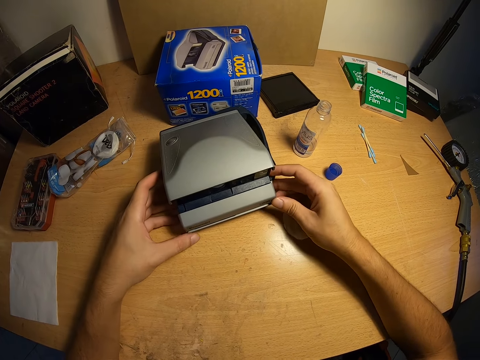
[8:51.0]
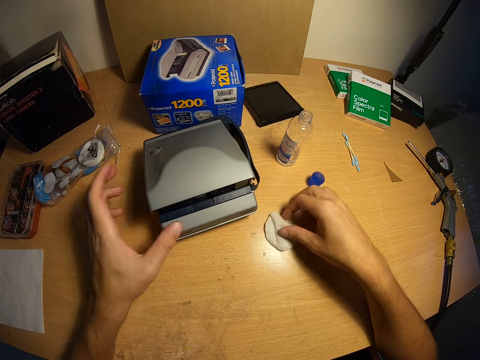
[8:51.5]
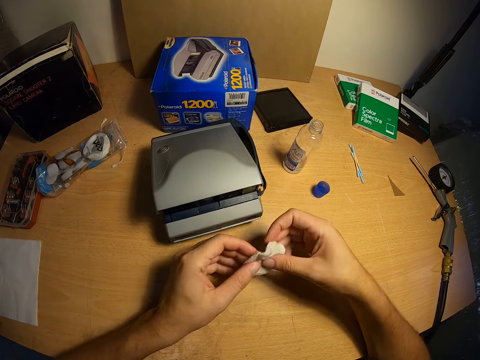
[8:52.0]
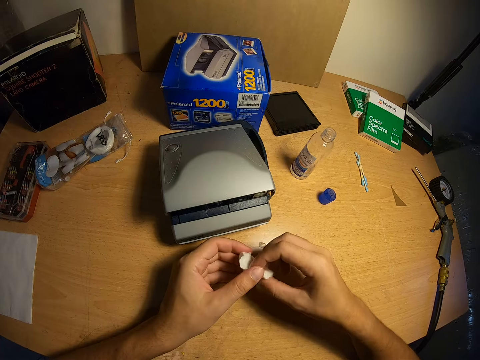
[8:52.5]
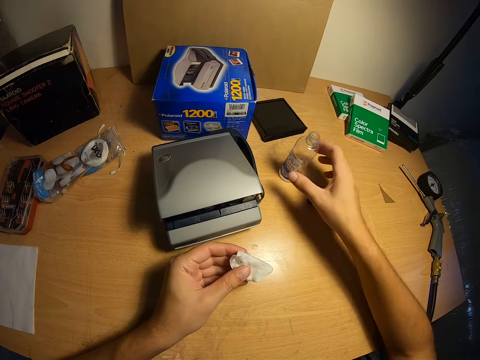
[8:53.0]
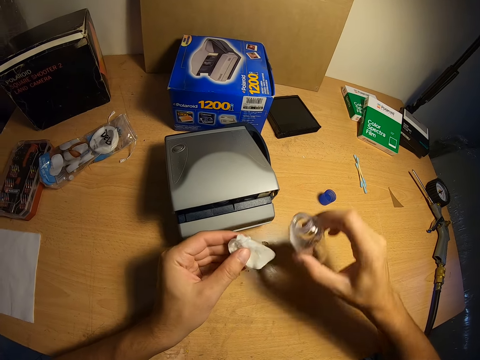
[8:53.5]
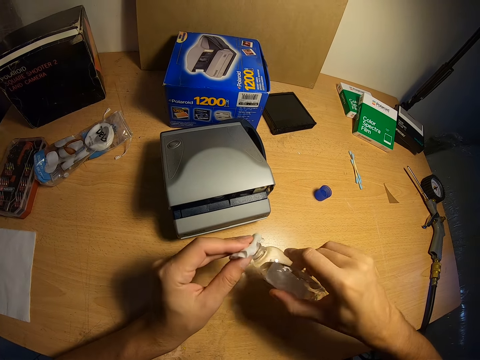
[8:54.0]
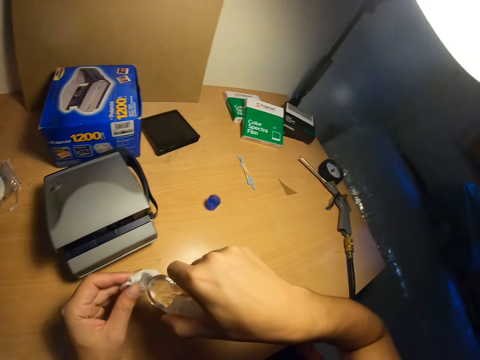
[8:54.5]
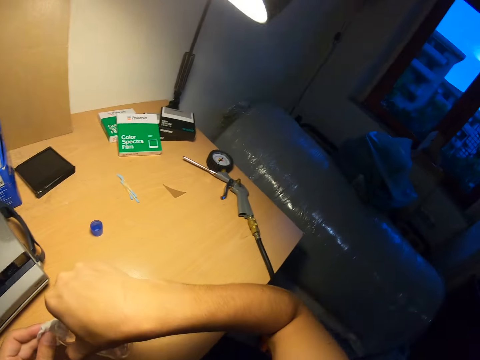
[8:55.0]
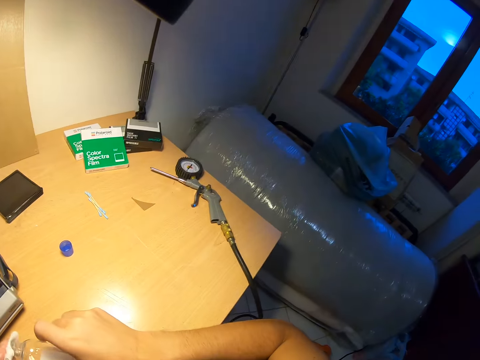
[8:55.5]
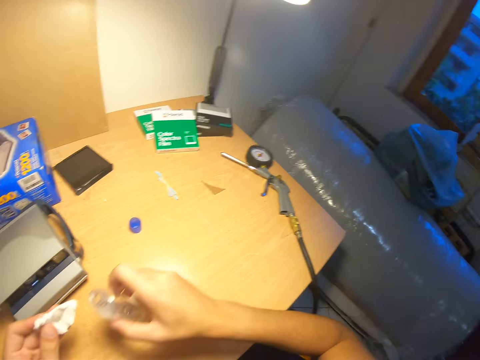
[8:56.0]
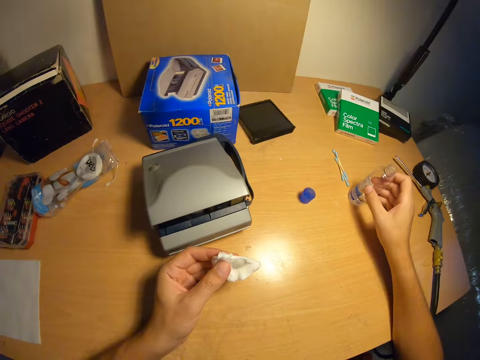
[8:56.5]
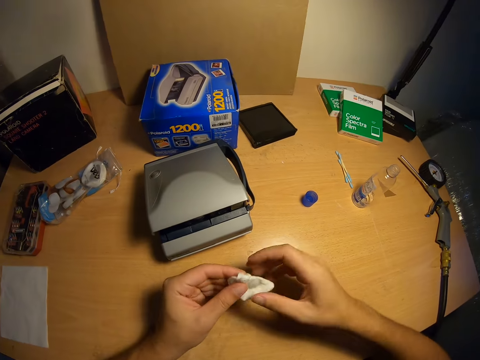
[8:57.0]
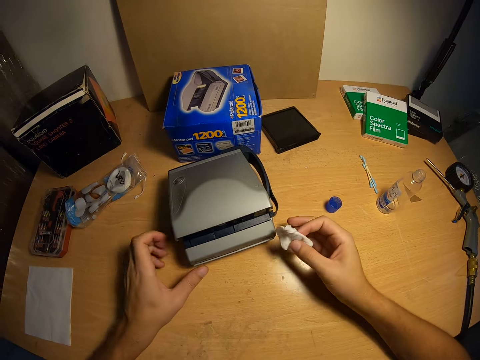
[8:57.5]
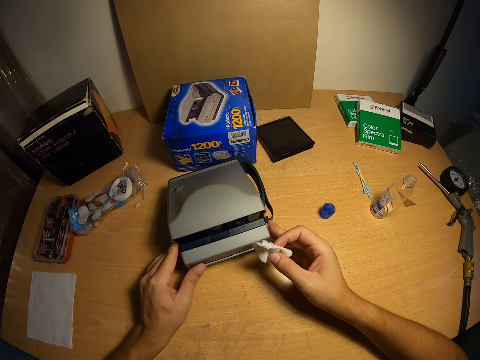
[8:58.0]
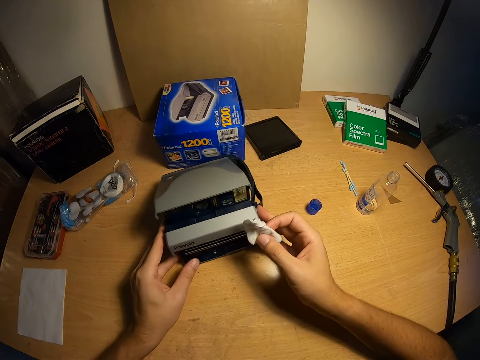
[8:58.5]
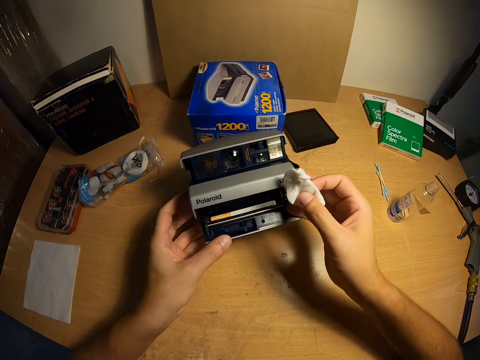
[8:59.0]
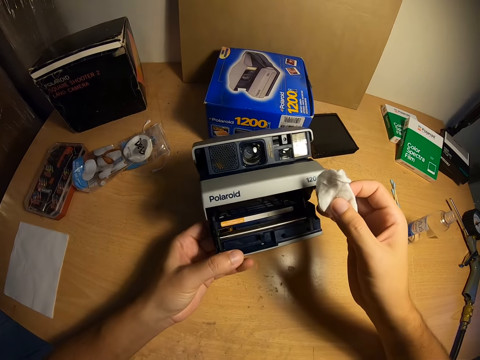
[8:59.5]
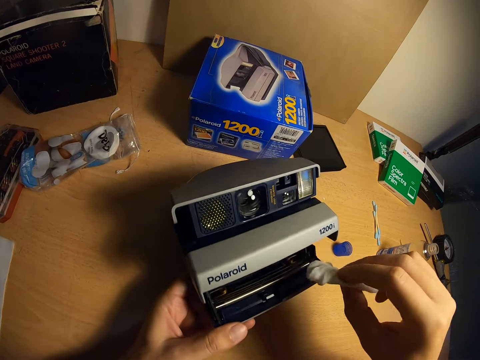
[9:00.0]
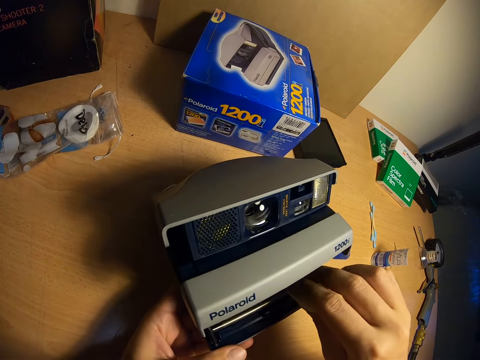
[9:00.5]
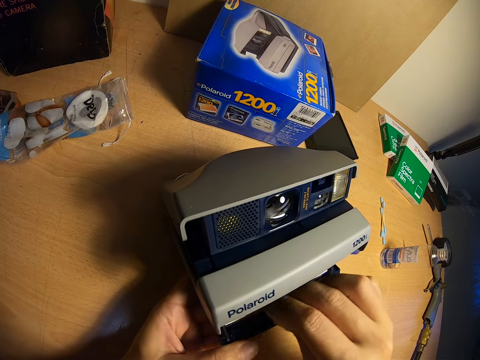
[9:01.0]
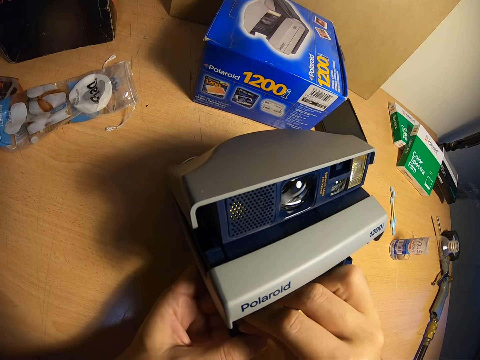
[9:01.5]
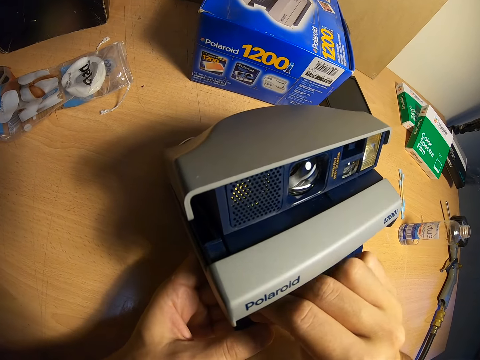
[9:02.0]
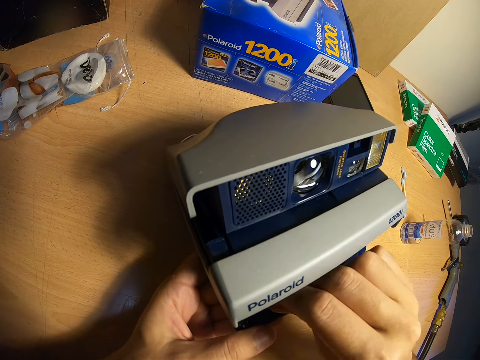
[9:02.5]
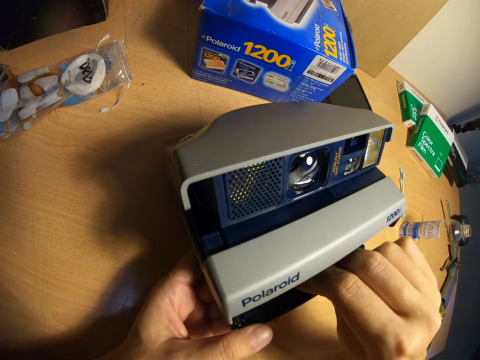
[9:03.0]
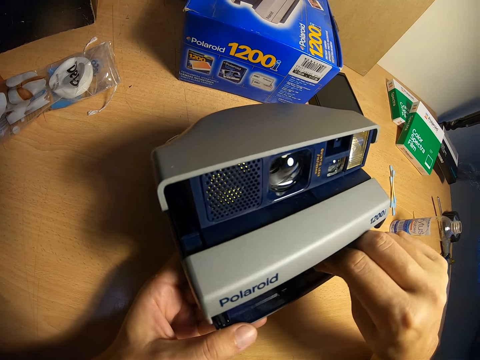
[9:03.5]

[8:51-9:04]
The camera wearer picks up the cleanser on the table with his right hand. He passes the cleanser to his left hand. He picks up the wipe pad. He picks up the cleanser container. He pours the cleanser on the wipe. He looks at the window. He drops the cleanser container on the table. He passes the cleanser to his right hand. He presses open the polaroid camera. He raises the polaroid camera. He cleans the inner part of the polaroid camera.

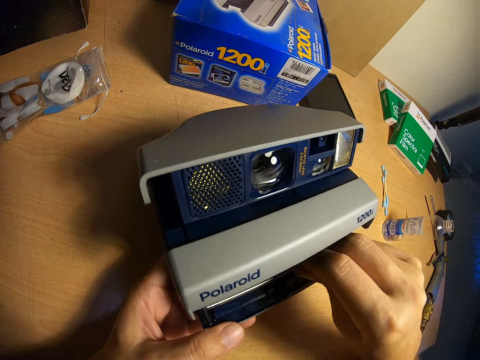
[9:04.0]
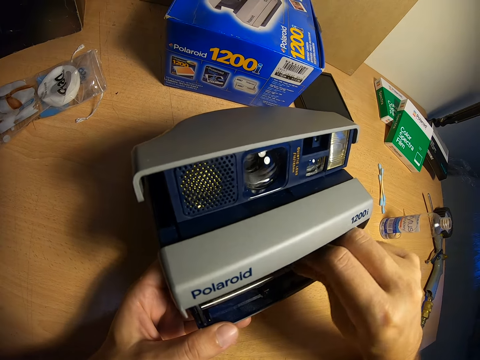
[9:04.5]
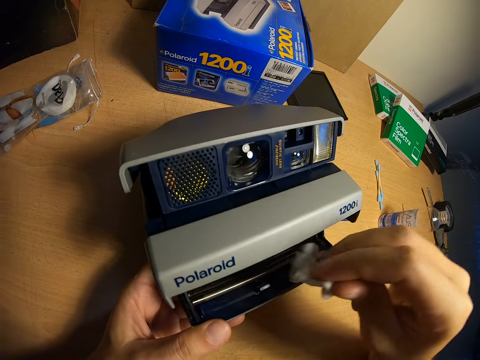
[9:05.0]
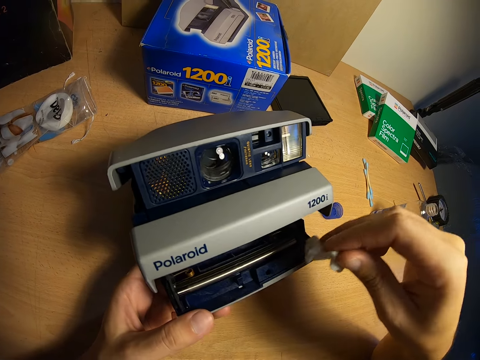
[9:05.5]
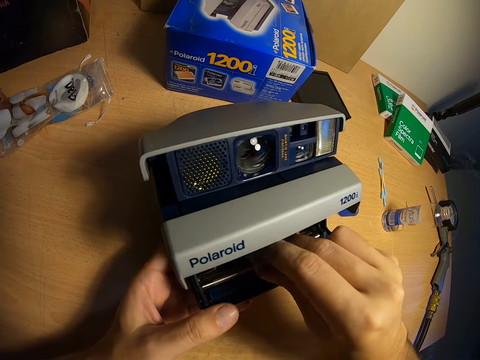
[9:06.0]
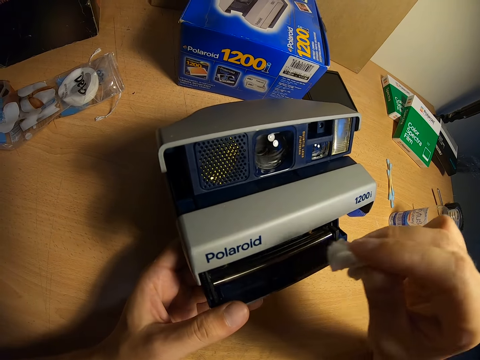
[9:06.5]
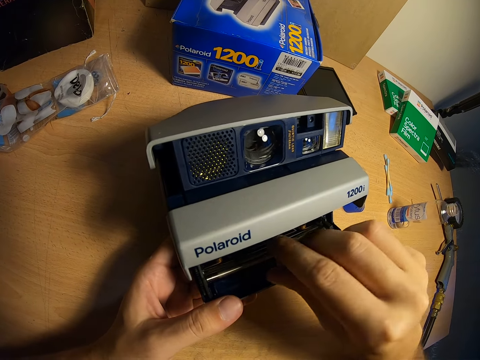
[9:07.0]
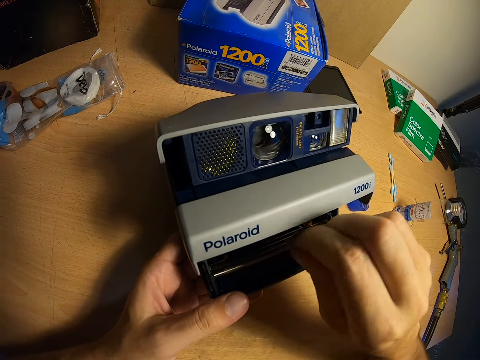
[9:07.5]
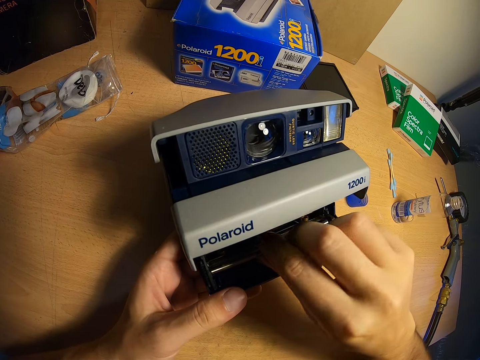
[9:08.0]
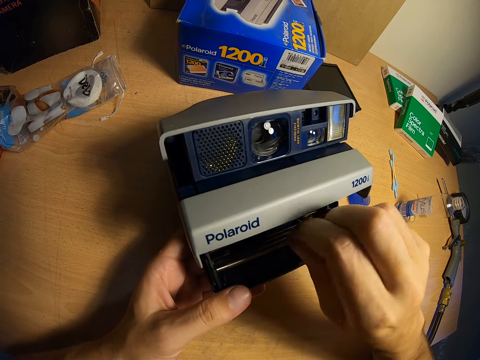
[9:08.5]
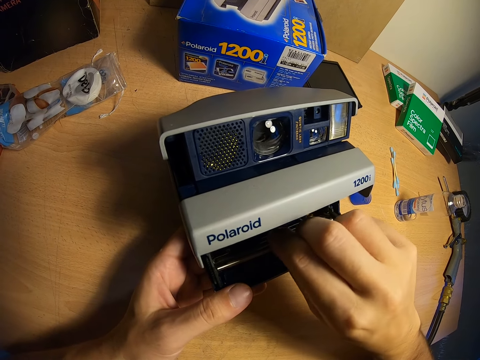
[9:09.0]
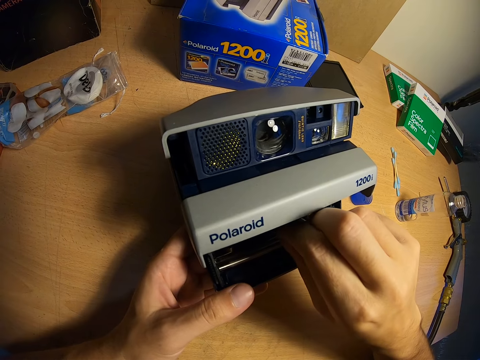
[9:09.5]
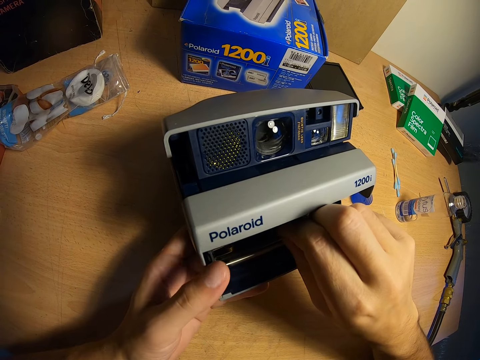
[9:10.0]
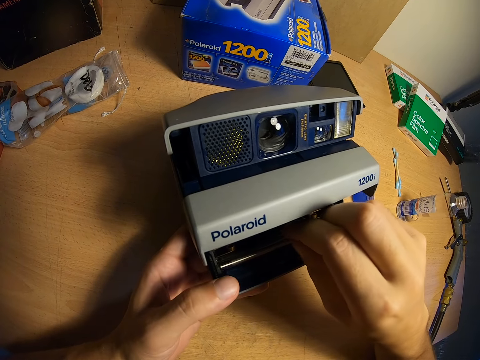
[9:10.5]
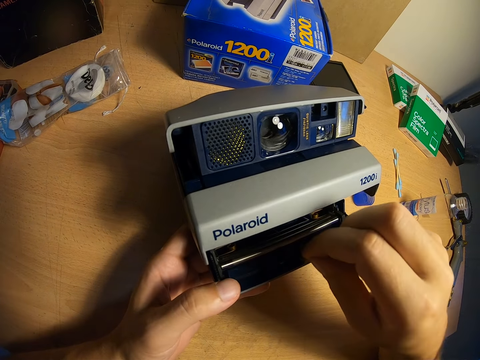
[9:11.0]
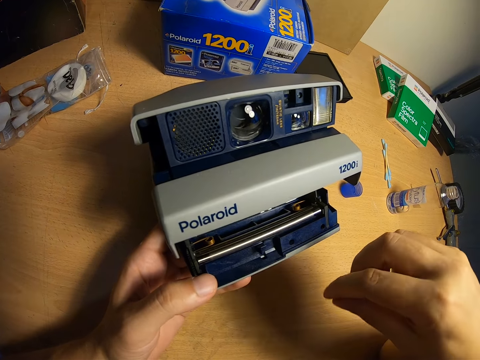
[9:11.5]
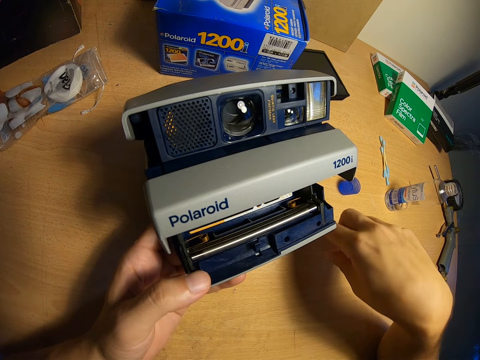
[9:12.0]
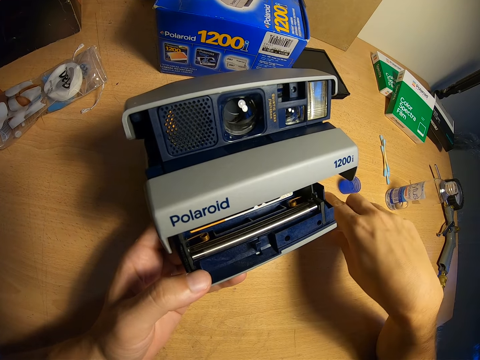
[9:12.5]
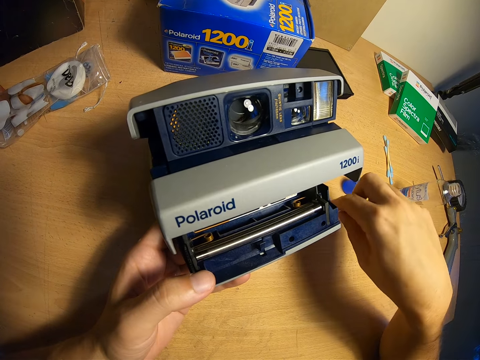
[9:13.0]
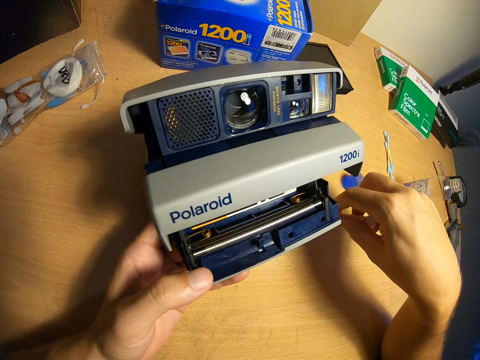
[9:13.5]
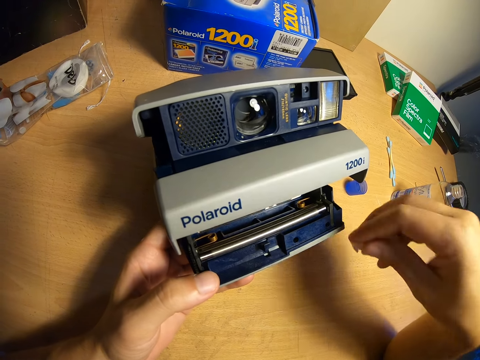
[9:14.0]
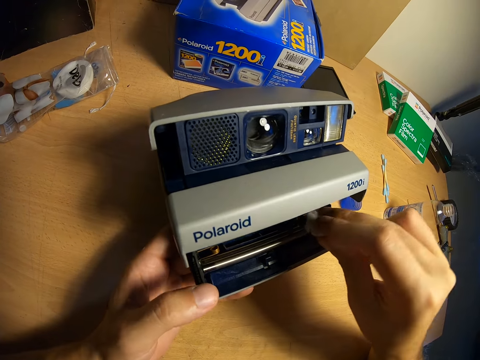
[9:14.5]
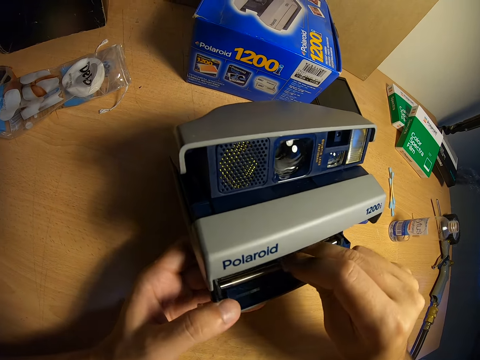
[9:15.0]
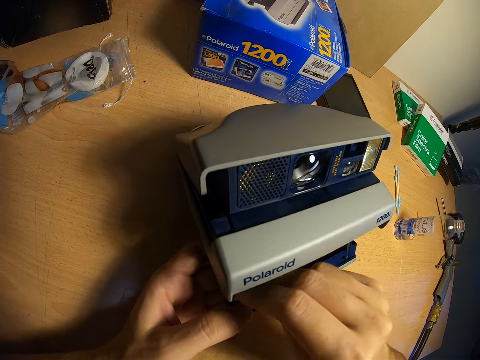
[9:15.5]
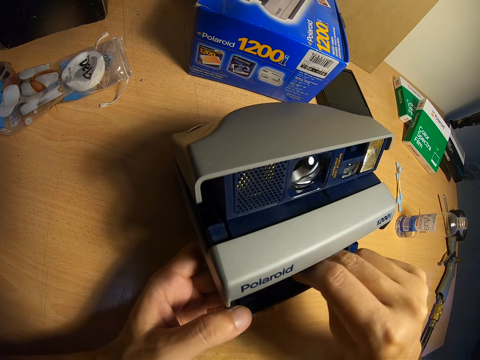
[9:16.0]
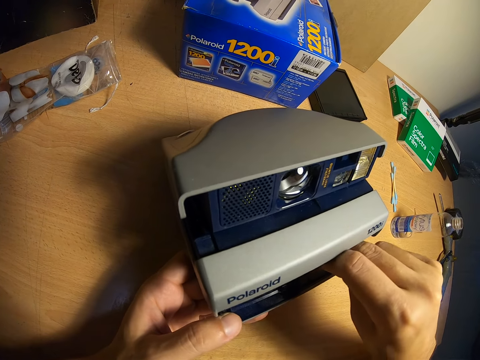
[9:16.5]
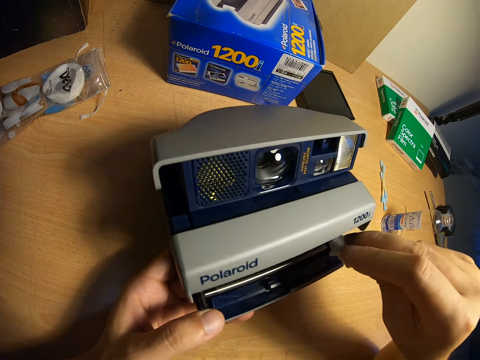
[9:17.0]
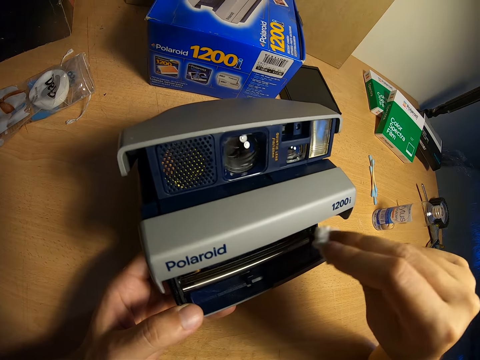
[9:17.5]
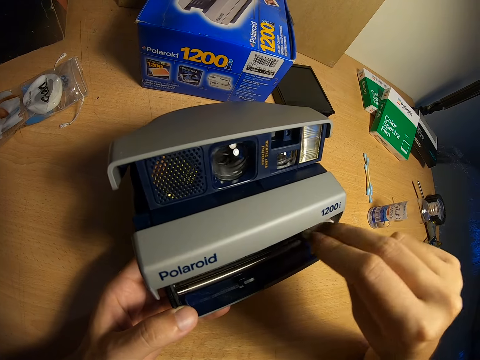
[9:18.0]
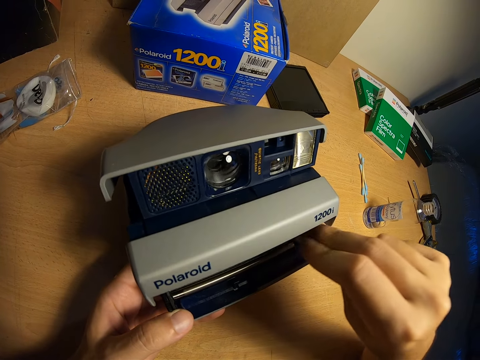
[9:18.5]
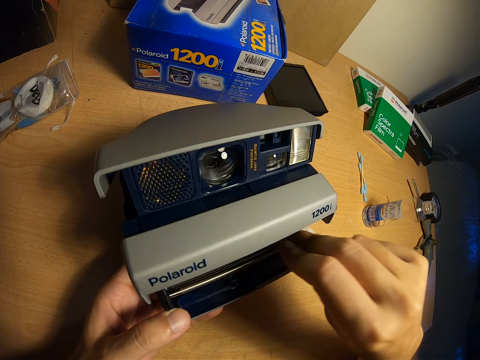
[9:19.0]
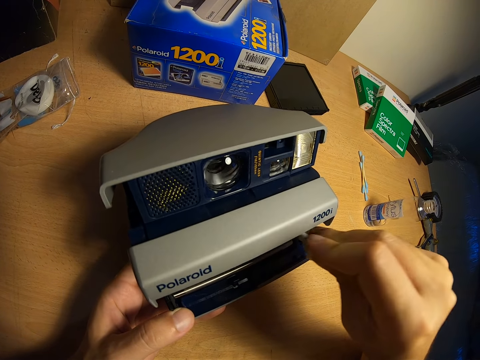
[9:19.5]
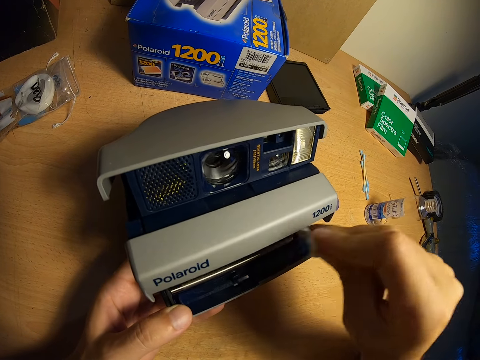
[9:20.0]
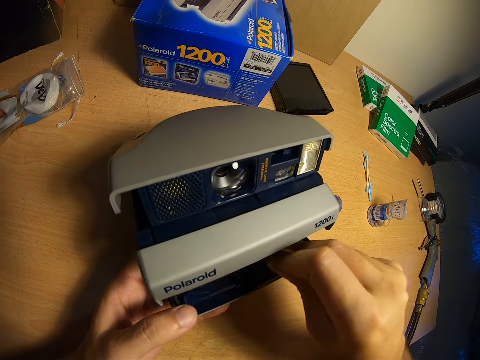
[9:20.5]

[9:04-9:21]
The camera wearer removes dirt from the polaroid camera. They drop the dirt on the table. They clean the inner part of the polaroid camera.
